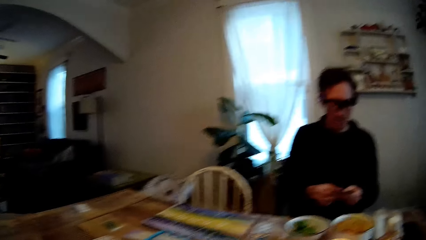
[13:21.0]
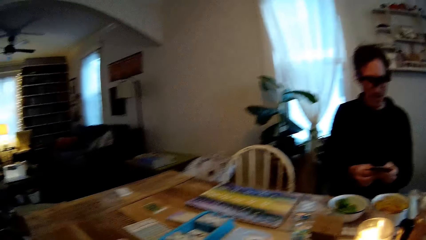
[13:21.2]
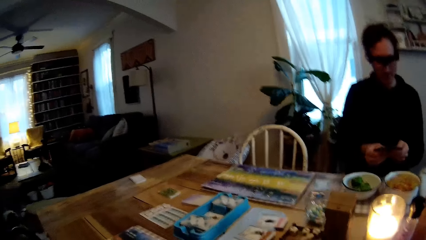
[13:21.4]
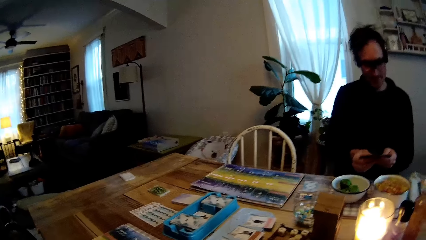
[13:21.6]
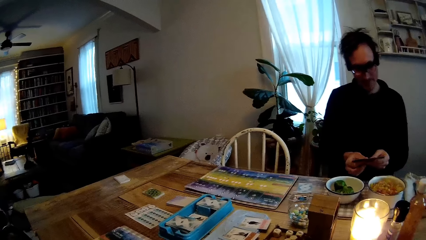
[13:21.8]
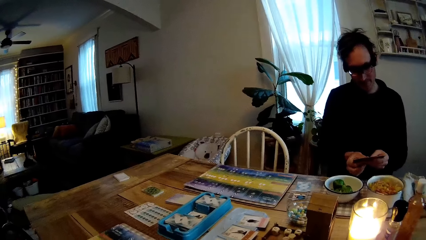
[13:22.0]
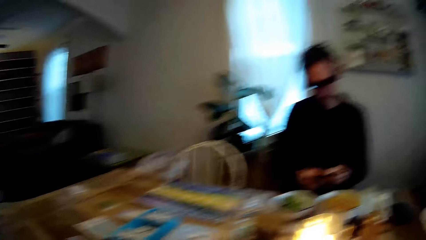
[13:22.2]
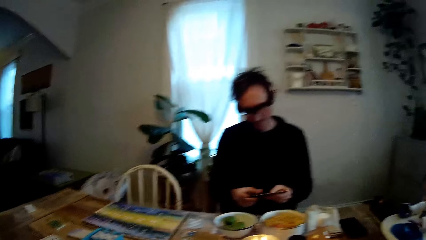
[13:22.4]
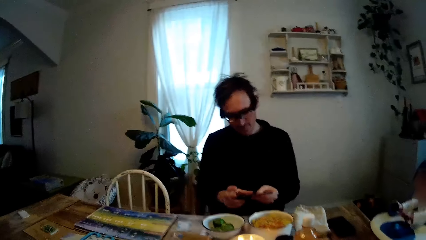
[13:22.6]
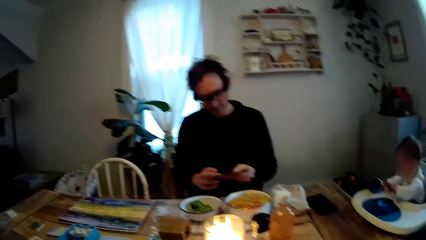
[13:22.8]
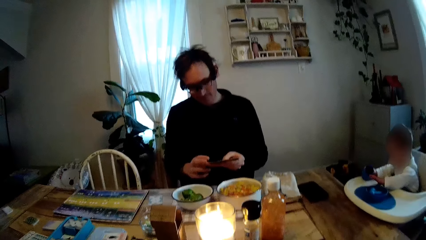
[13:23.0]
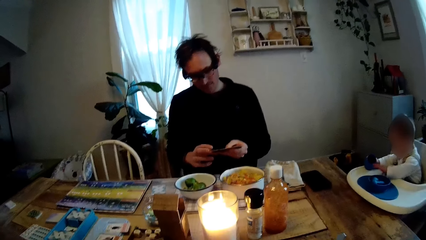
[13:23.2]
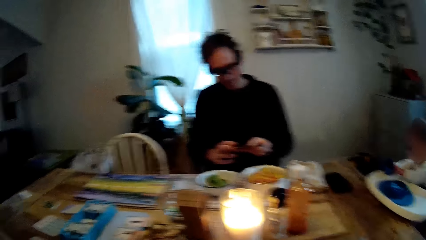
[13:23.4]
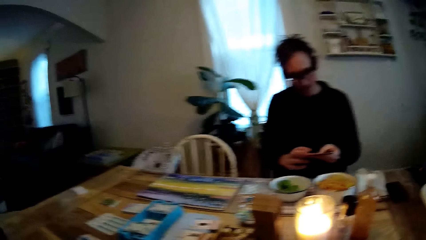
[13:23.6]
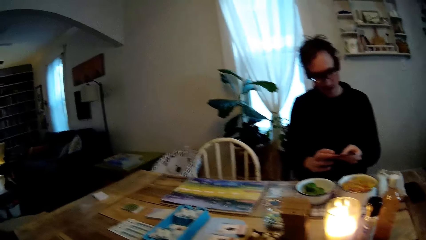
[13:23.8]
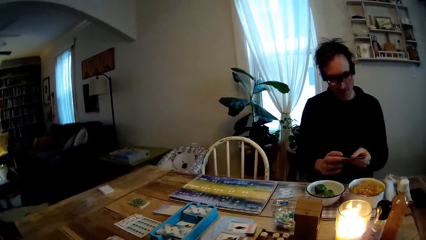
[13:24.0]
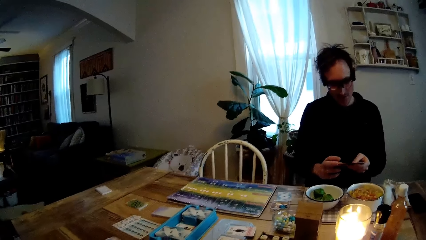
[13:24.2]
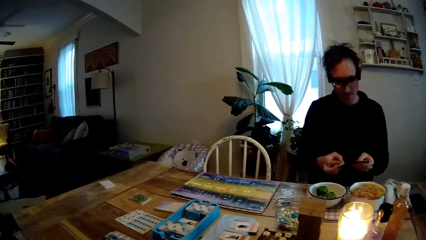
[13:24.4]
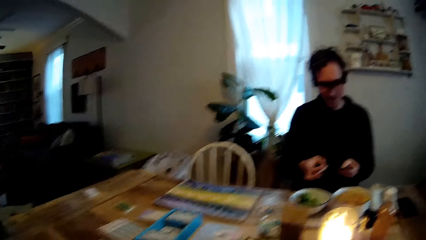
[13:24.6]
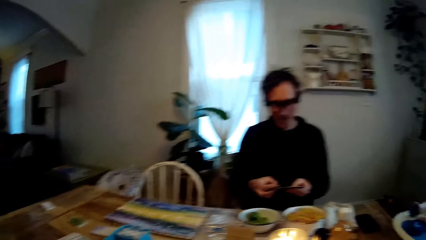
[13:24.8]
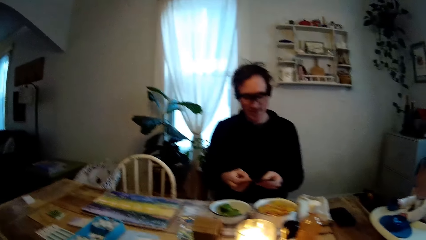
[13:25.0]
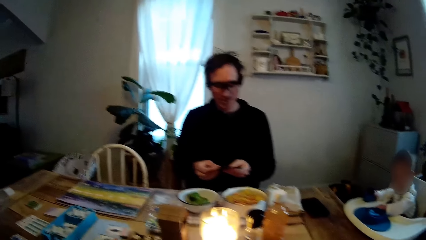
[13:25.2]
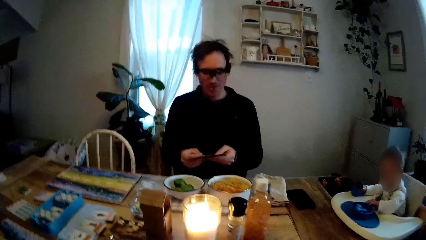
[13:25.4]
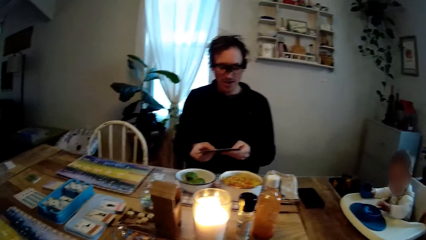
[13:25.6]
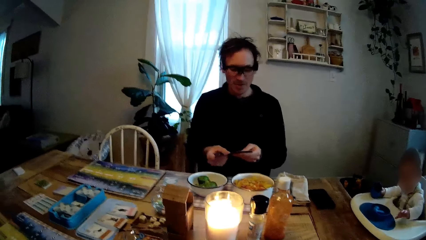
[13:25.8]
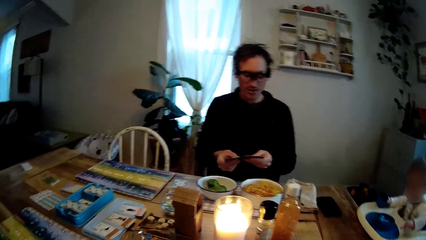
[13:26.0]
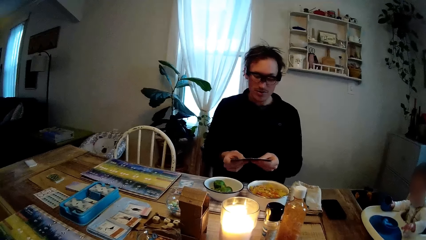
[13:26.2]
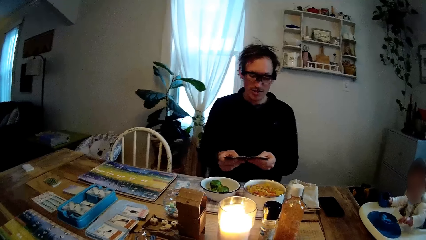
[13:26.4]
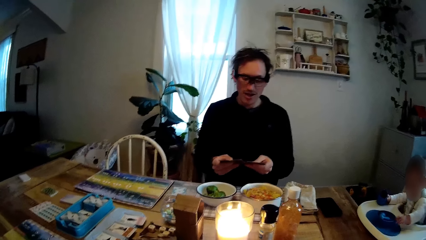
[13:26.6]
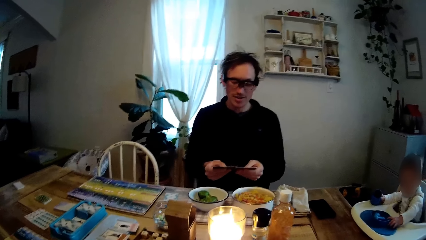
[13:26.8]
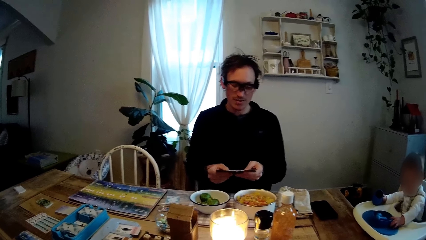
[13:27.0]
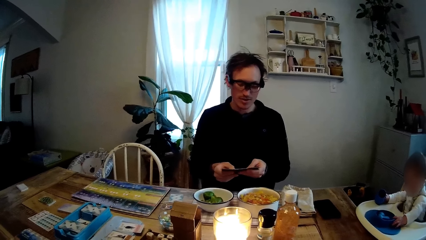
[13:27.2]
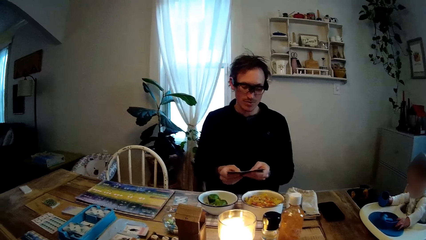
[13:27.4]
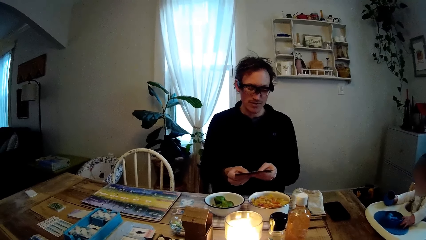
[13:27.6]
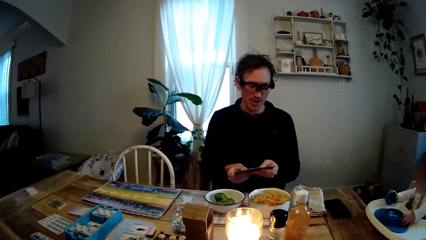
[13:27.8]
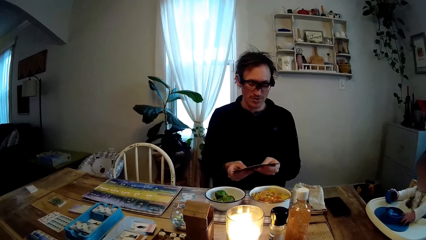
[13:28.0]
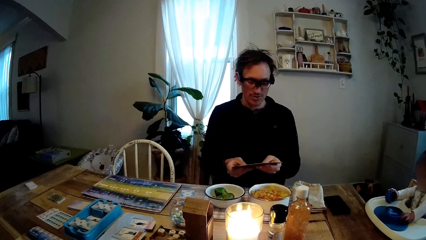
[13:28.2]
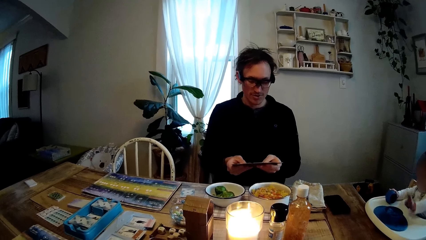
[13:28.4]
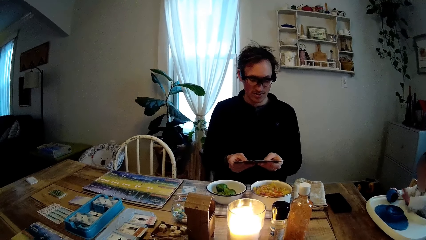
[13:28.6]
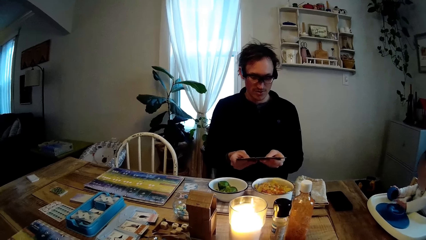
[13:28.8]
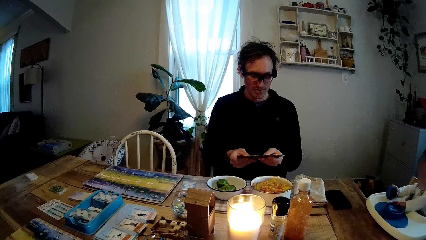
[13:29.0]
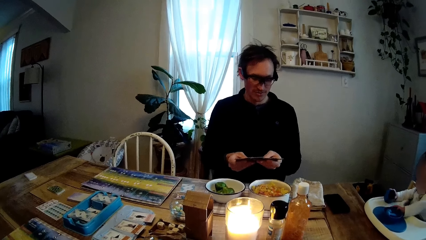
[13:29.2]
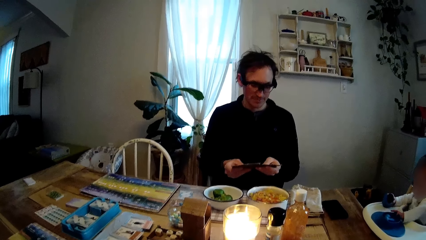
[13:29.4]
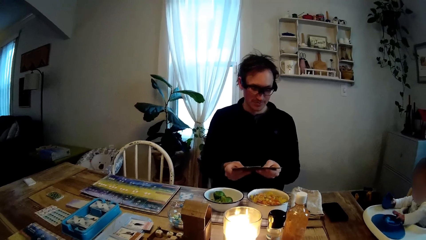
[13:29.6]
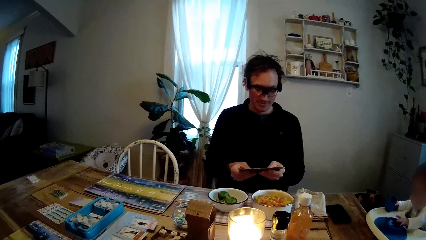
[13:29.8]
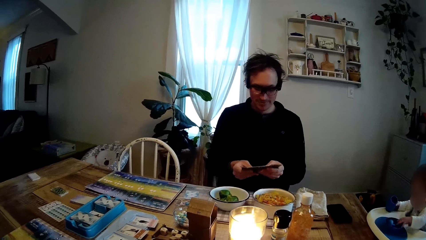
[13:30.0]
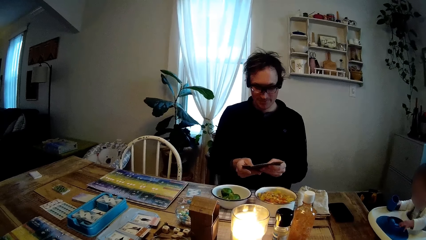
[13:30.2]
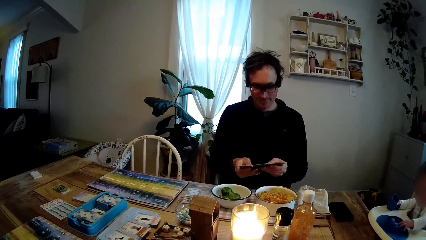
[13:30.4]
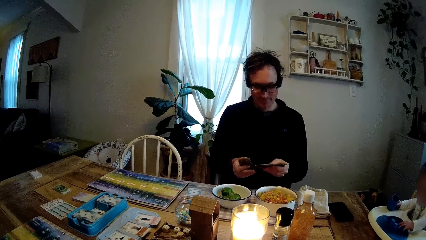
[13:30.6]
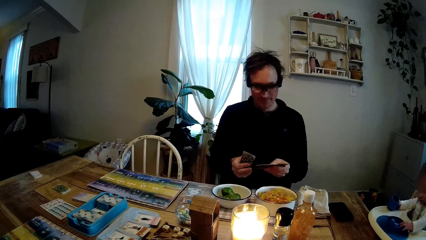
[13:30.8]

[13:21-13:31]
The camera wearer looks around the house. A man spreads the card in both hands. The man talks with the camera wearer. The camera wearer looks around the house again. The man shuffles the cards.

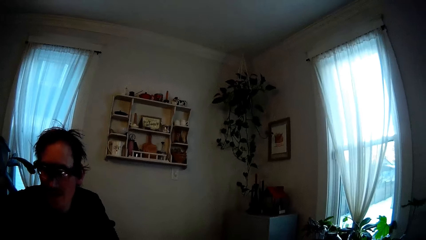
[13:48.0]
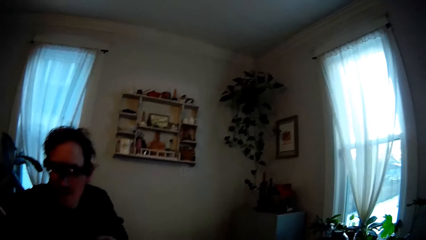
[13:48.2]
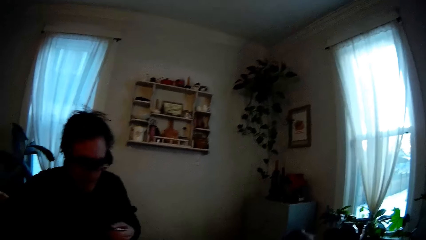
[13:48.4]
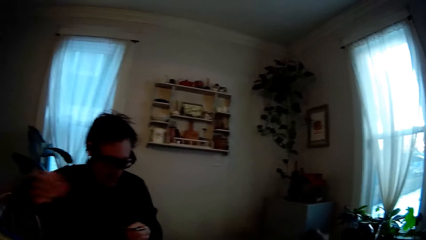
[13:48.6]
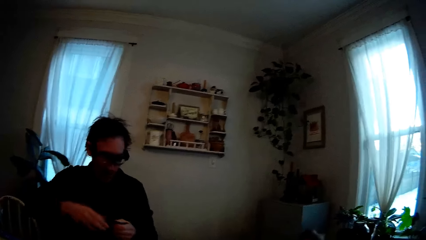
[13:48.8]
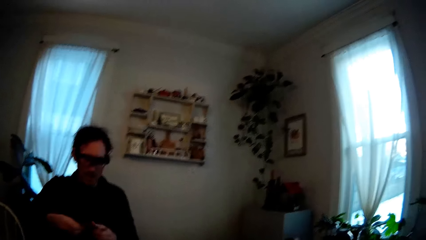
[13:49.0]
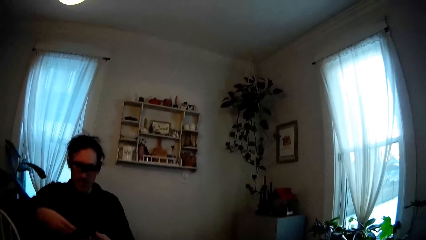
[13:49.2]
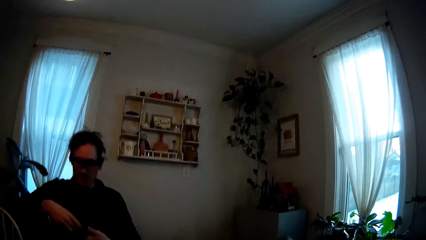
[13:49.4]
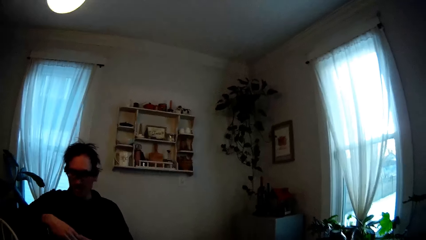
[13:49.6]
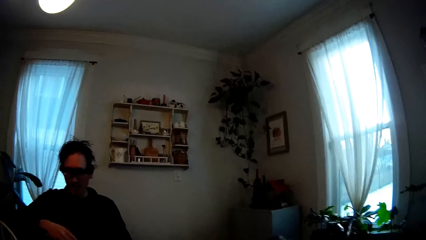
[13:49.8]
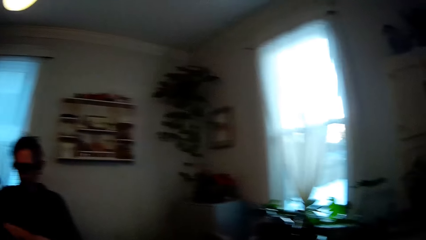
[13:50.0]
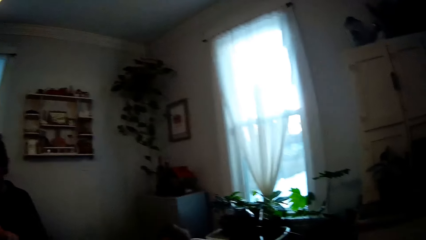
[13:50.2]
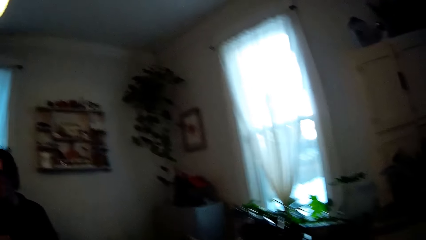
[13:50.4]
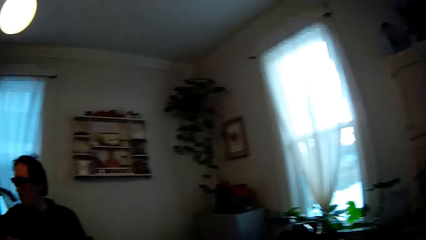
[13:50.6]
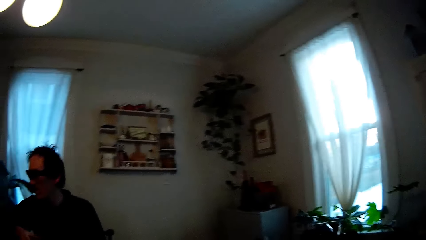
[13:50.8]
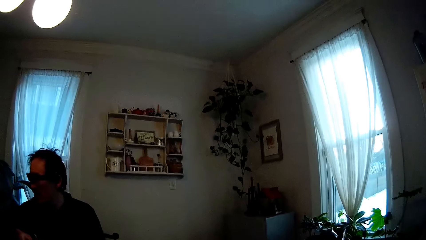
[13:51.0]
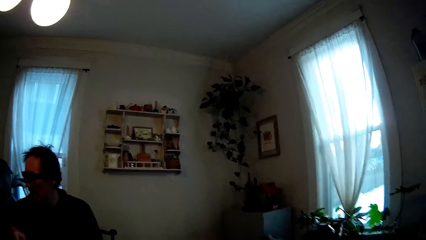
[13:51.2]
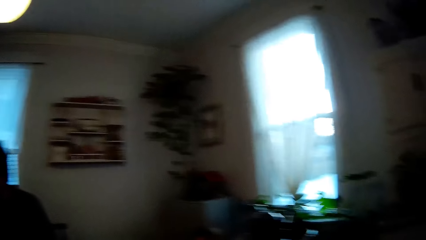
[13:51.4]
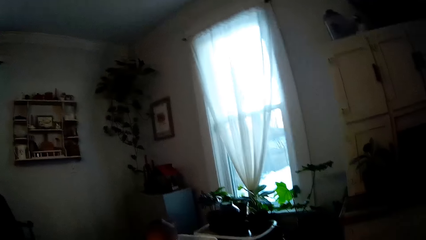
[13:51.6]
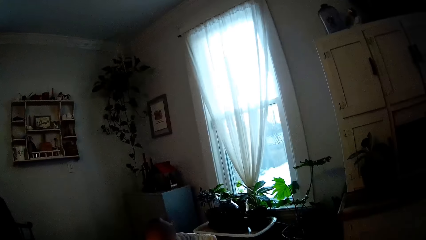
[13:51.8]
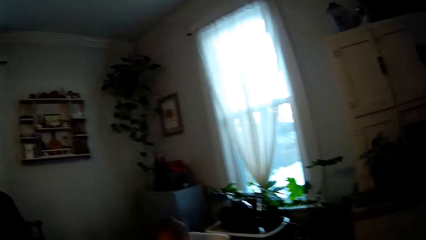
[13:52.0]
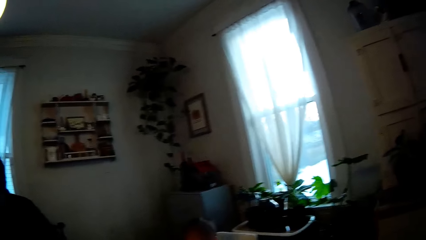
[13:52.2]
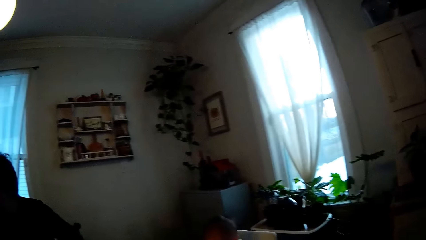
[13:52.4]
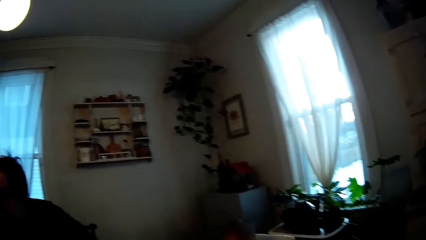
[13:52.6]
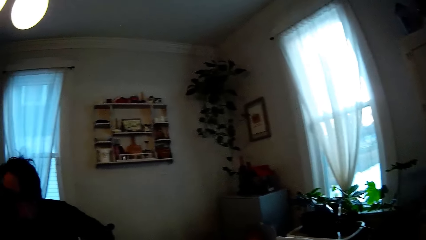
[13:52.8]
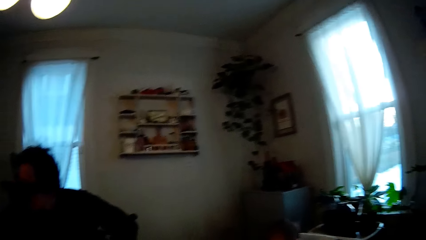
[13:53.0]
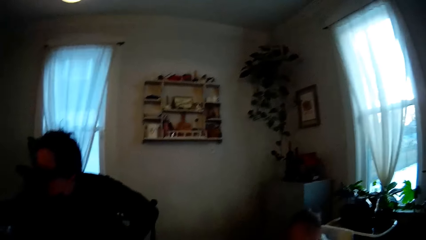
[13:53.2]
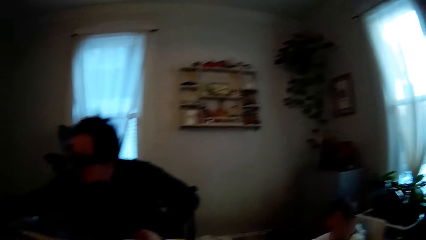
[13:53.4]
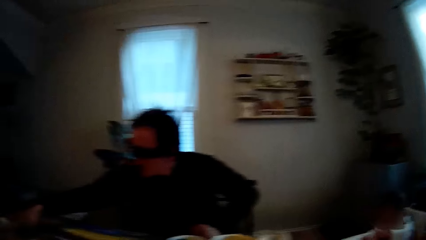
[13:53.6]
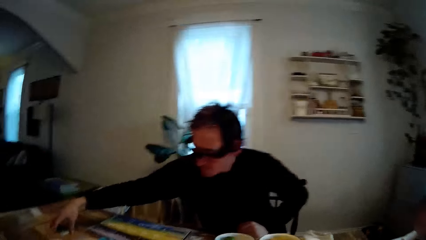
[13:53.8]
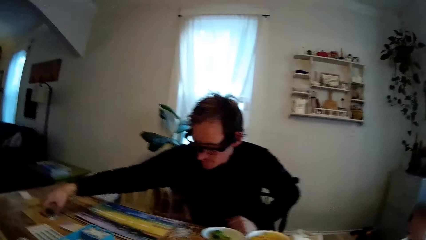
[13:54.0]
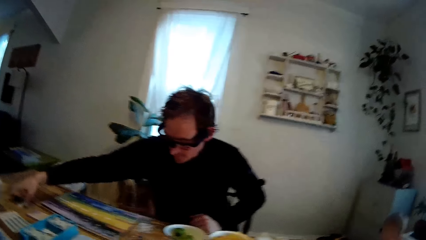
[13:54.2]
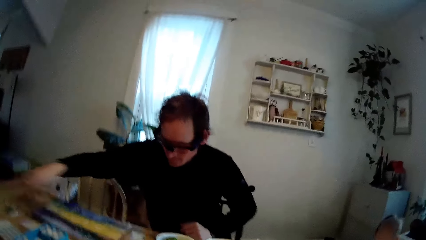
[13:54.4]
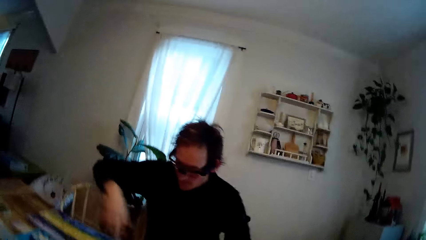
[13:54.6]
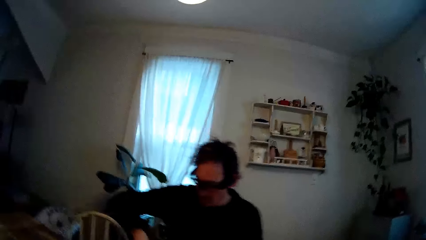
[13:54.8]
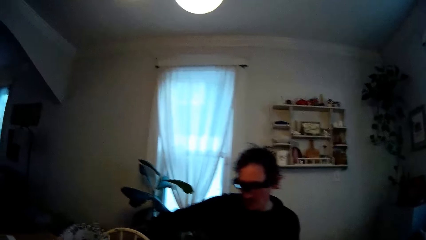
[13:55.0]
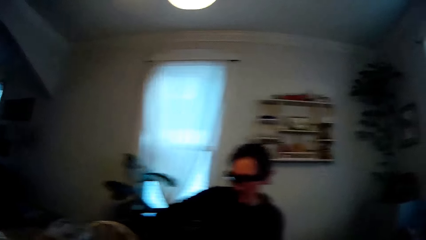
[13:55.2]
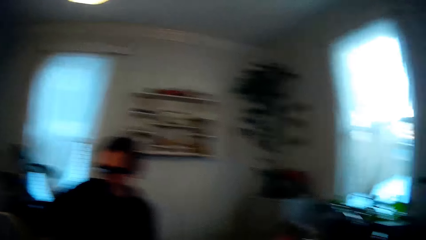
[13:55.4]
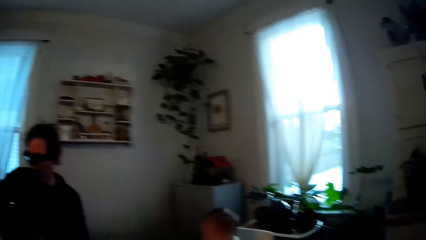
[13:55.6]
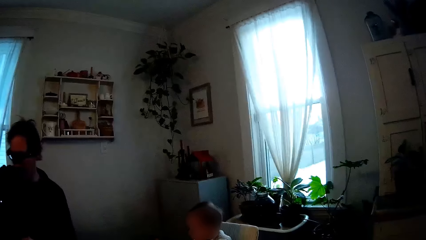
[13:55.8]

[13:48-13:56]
A man holds the playing cards in his left hand with both hands. The man touches the dining table with his right hand.
